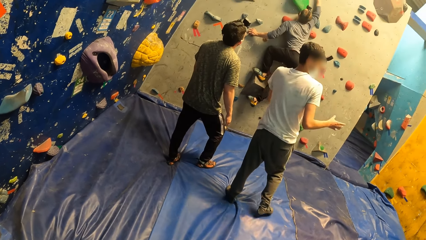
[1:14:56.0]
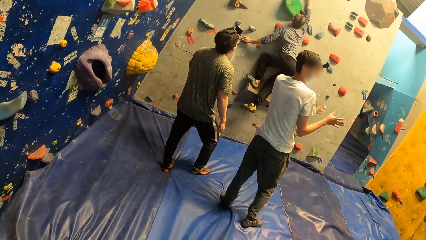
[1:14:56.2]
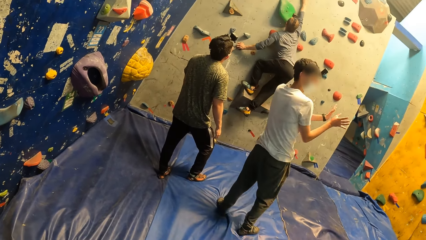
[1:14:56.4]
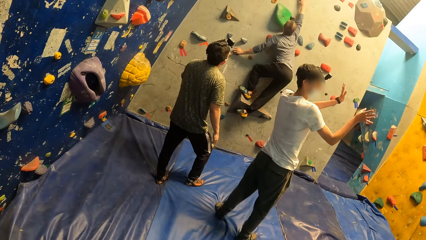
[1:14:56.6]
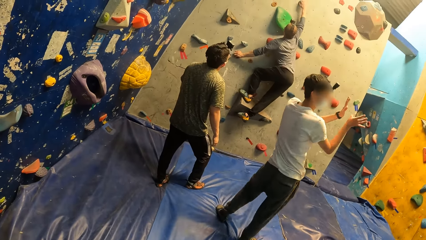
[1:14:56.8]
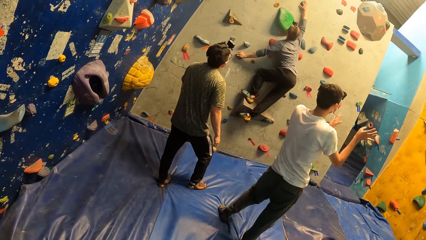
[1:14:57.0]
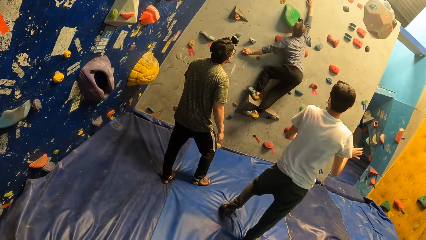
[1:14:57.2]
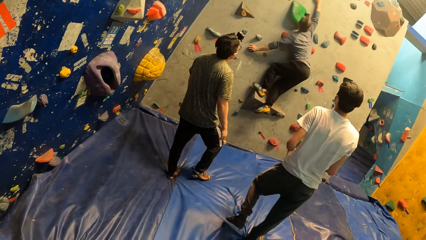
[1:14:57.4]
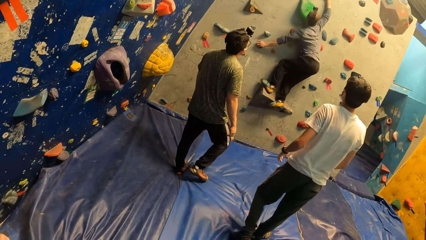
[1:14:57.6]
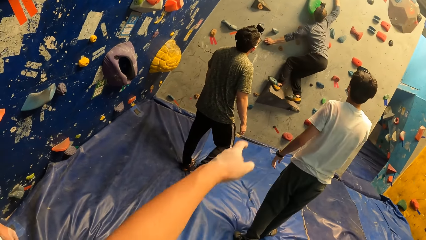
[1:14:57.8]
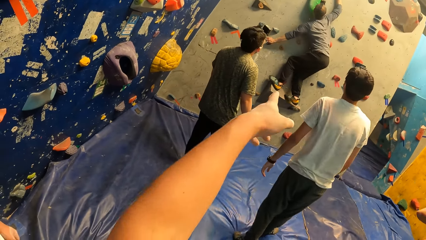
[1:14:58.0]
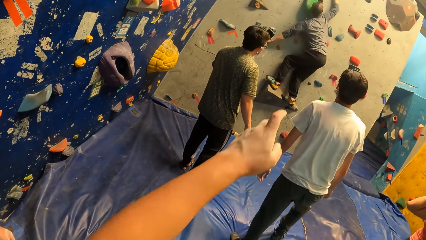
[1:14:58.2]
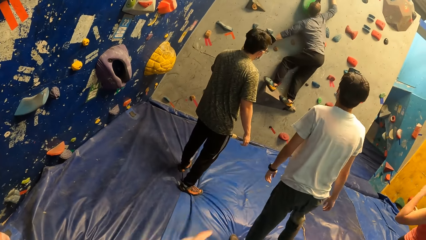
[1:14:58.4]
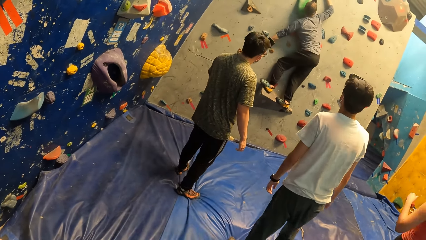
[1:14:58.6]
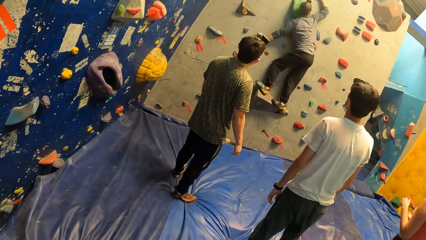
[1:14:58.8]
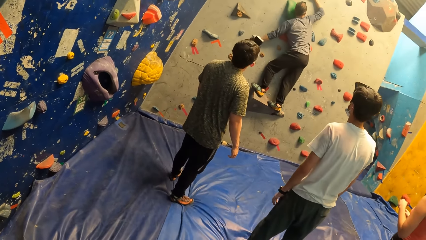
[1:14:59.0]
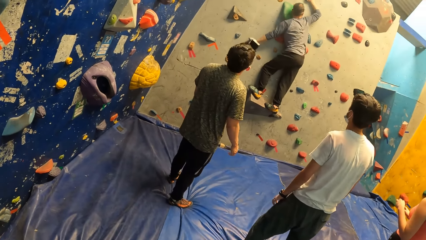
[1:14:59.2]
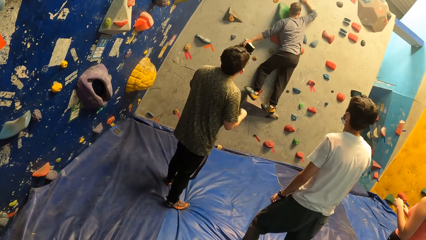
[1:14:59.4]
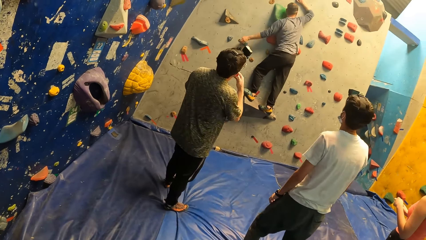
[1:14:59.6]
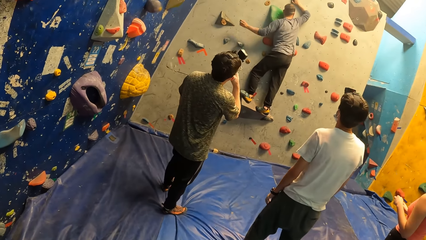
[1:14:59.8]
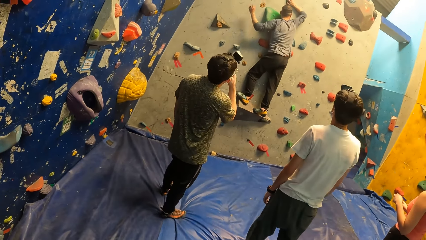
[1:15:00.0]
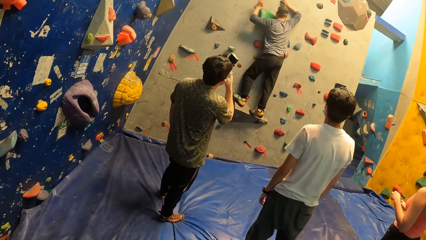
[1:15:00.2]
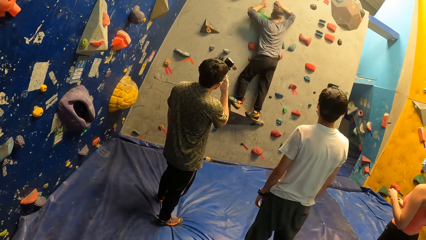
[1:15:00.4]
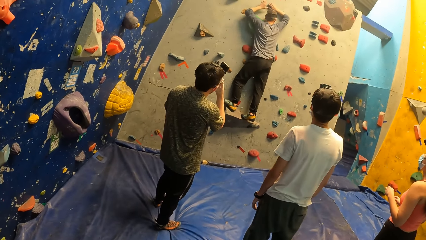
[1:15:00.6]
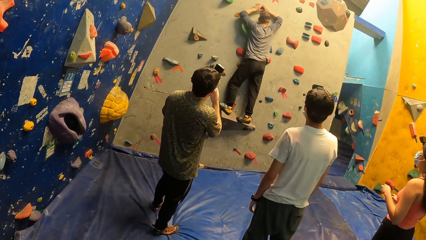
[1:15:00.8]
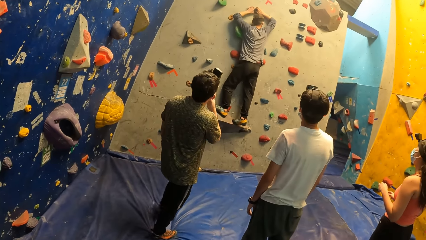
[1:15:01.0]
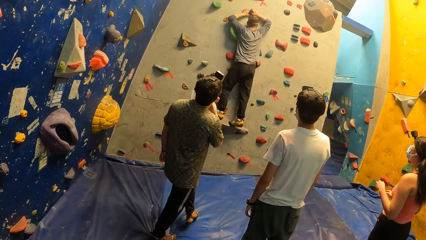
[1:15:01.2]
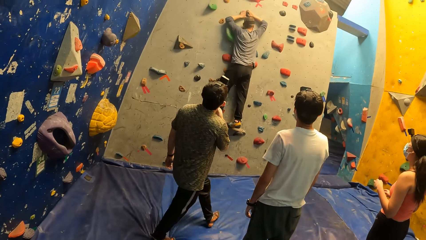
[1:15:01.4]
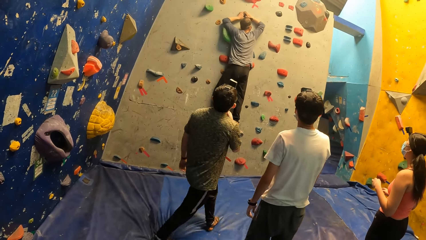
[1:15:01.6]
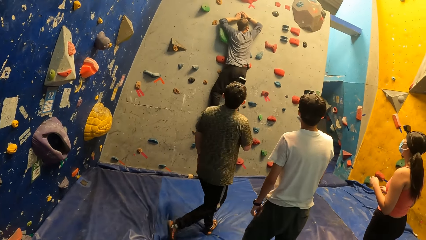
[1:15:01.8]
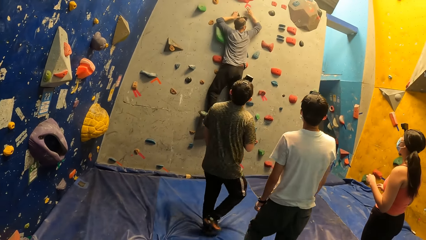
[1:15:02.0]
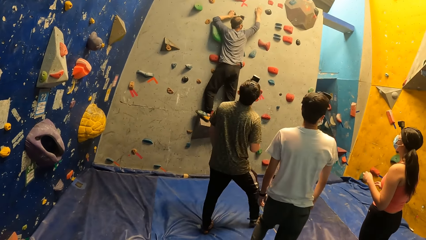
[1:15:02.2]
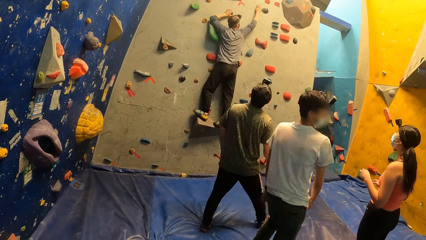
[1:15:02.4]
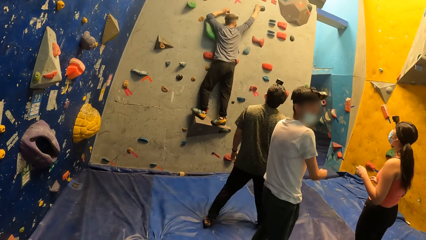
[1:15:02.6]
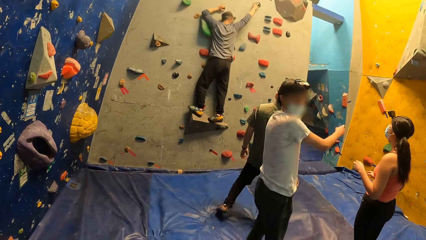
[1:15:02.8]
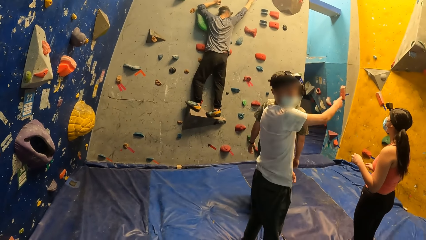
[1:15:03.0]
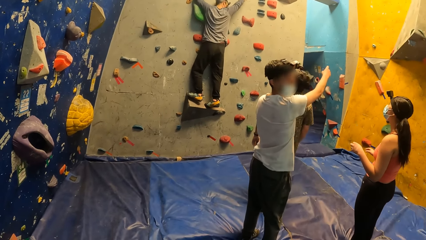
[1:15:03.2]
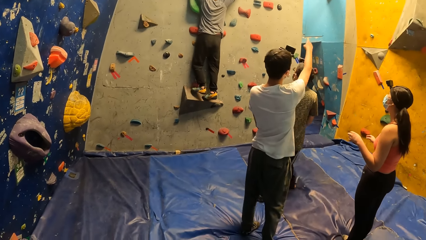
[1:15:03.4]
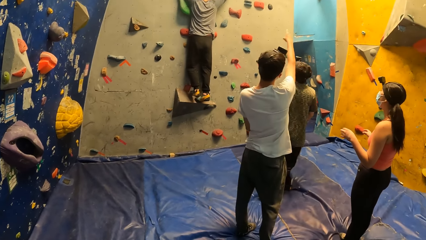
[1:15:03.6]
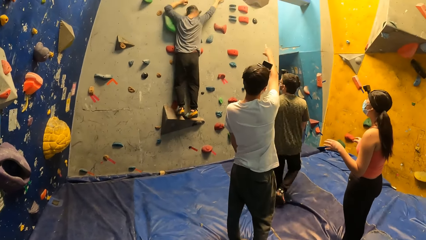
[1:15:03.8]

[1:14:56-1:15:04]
The camera wearer points at the wall with his left hand.

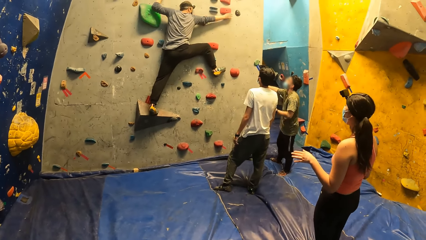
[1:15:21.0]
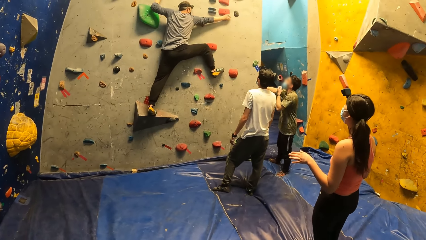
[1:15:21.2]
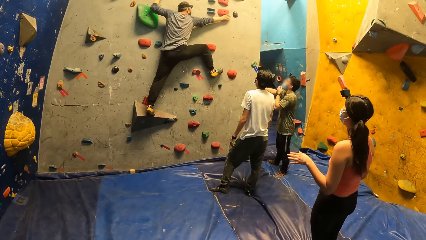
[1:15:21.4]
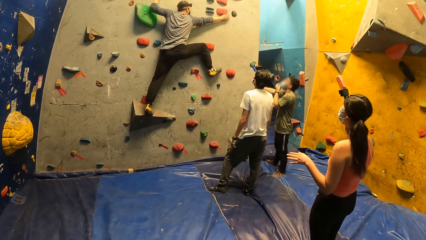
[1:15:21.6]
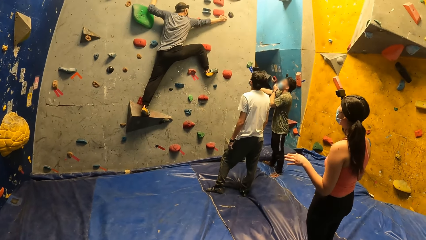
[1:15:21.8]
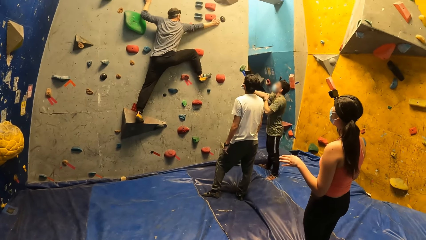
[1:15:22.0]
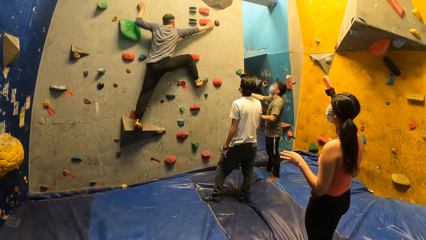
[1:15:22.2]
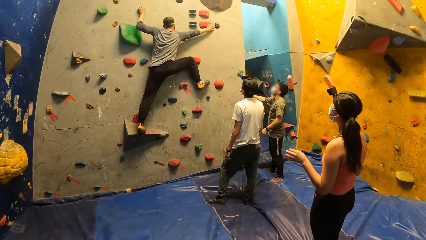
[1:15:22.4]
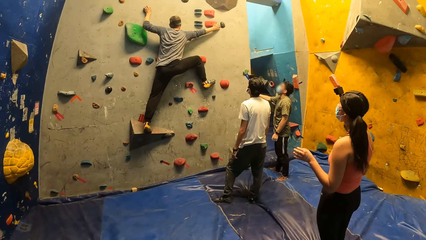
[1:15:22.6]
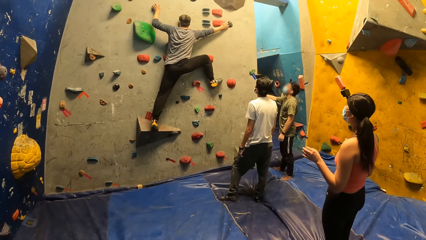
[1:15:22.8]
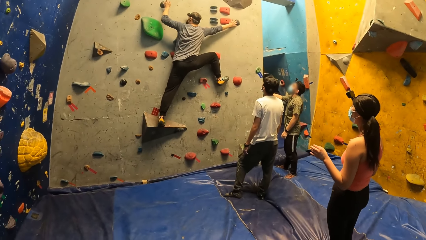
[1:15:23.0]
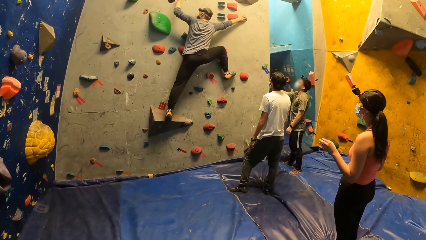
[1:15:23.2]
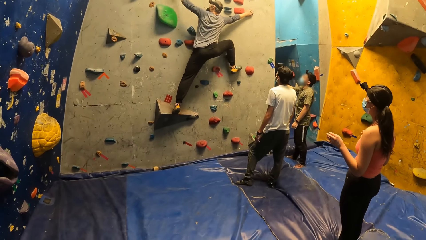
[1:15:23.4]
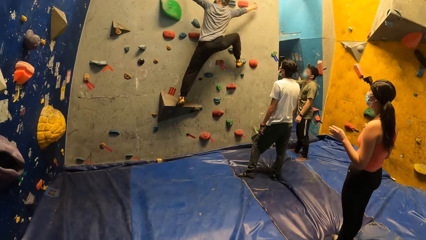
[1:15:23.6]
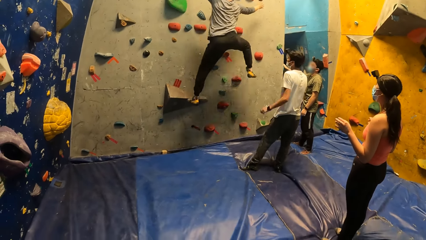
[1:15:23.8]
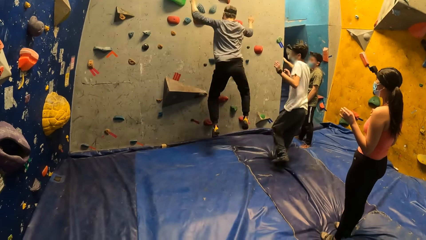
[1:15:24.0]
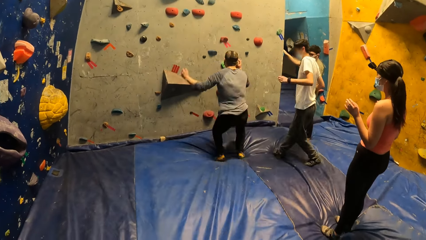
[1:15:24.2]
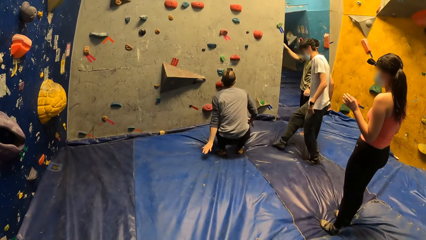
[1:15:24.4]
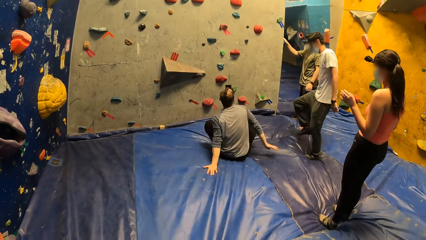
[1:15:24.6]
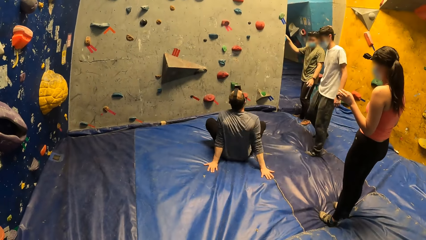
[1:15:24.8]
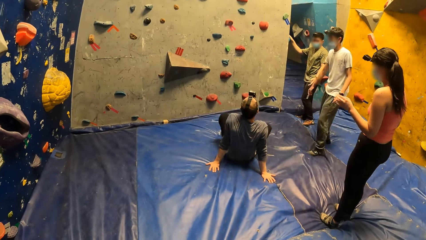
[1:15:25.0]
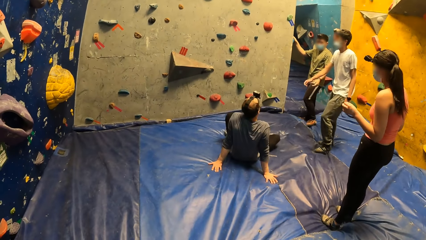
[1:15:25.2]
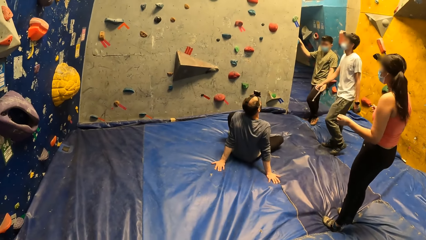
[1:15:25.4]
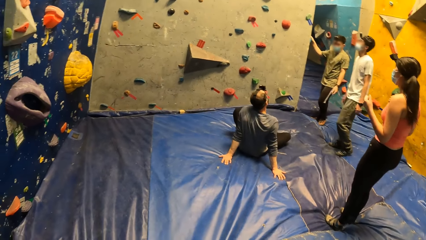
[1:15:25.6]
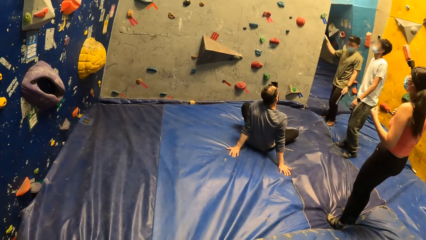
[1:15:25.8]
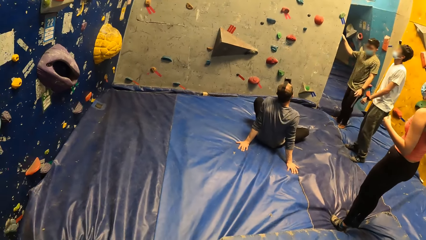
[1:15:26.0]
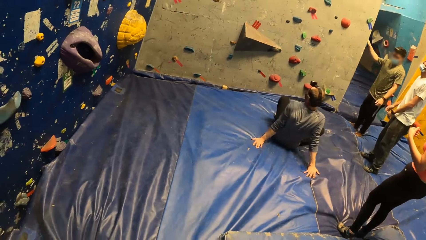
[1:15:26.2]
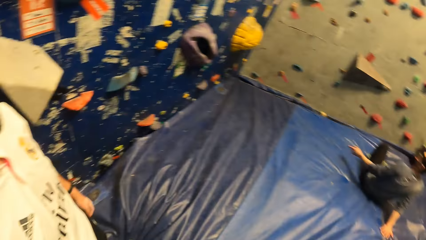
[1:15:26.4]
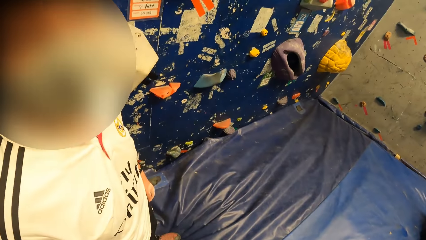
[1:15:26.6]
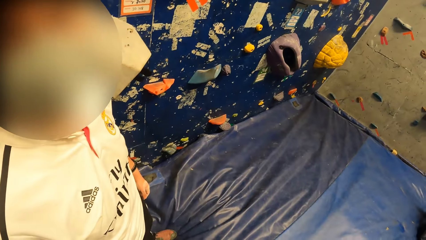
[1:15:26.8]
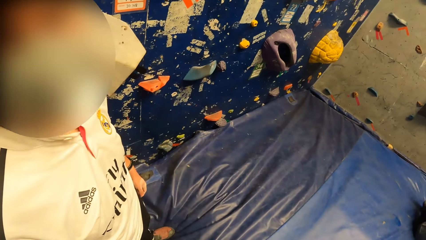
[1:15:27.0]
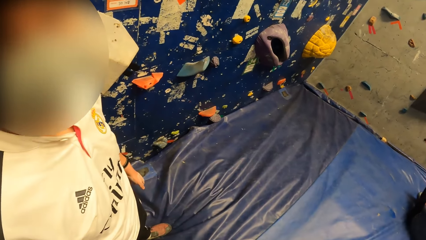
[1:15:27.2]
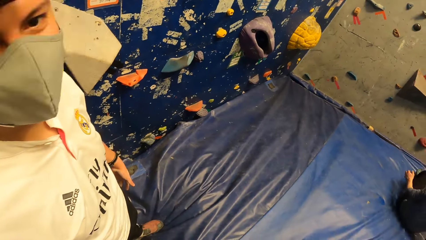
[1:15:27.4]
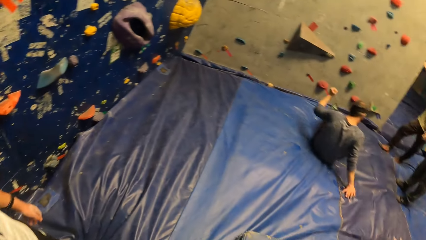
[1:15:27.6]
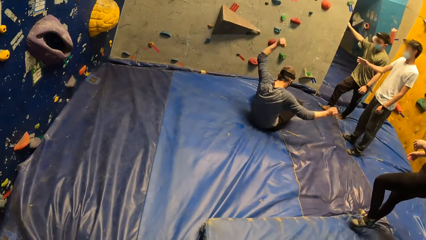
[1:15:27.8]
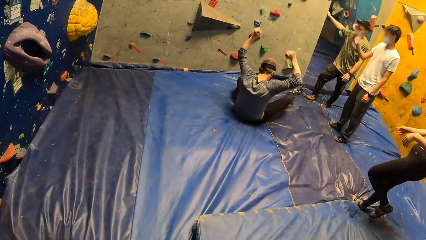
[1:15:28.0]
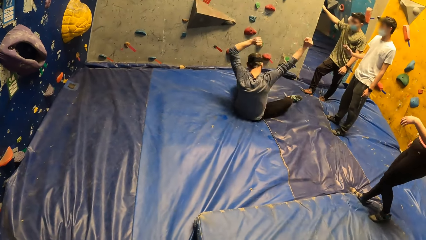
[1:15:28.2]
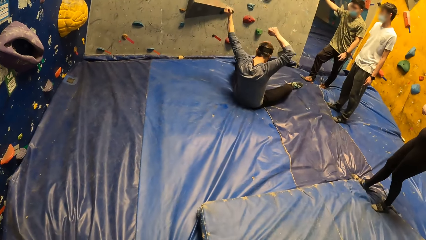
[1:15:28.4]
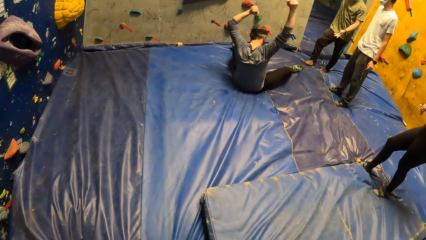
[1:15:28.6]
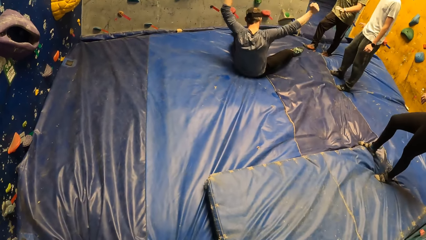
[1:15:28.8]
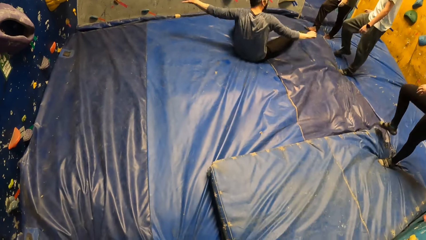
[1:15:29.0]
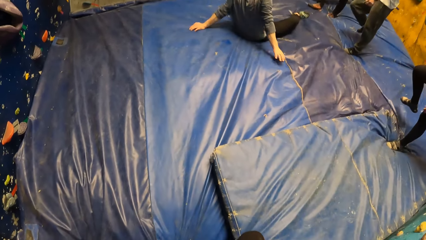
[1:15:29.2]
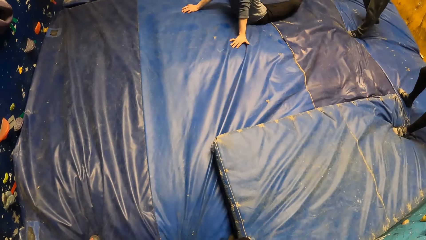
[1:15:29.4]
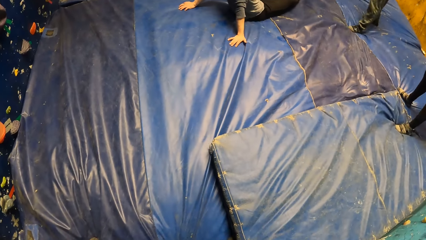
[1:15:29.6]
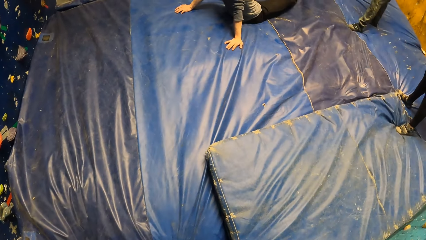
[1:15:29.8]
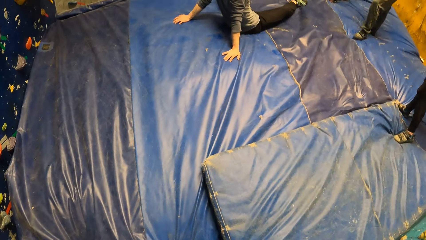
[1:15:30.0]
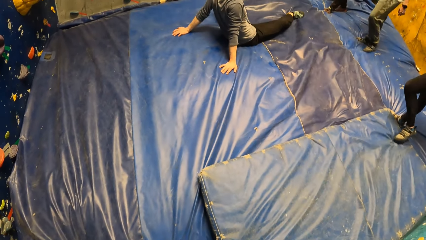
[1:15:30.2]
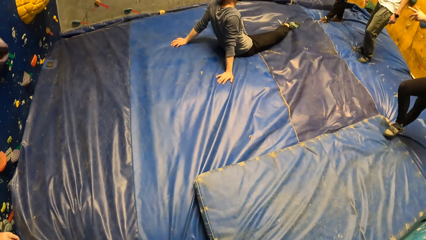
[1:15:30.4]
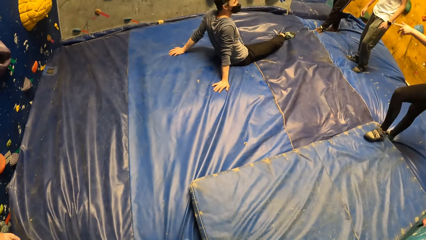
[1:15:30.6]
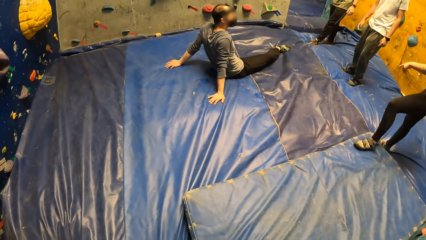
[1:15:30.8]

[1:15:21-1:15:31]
A man jumps down from the wall. A man sits on the beam. The camera wearer interacts with another man. The first man swings his hands. The man on the beam cheers himself.
